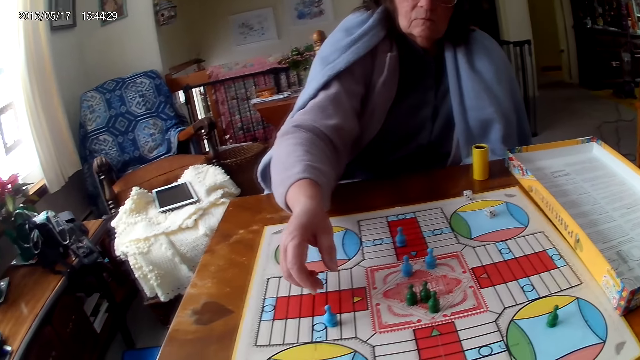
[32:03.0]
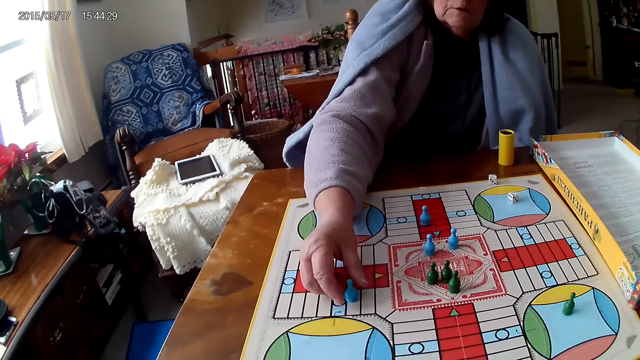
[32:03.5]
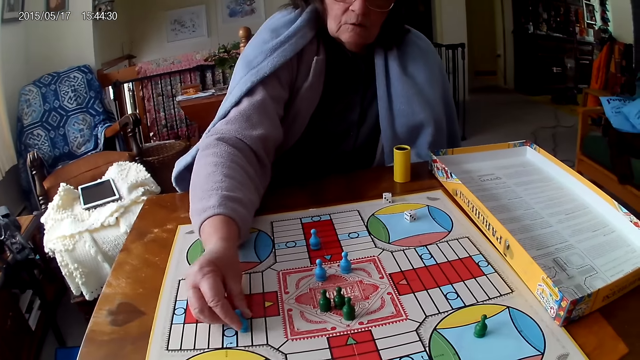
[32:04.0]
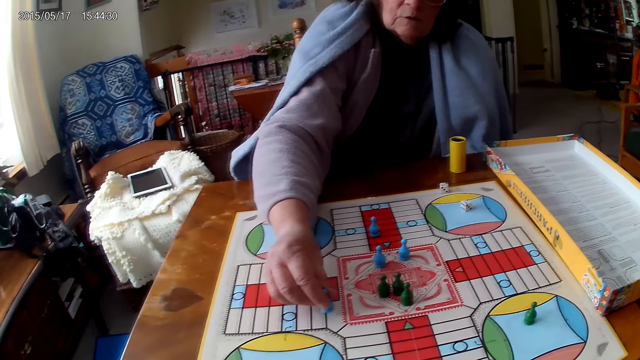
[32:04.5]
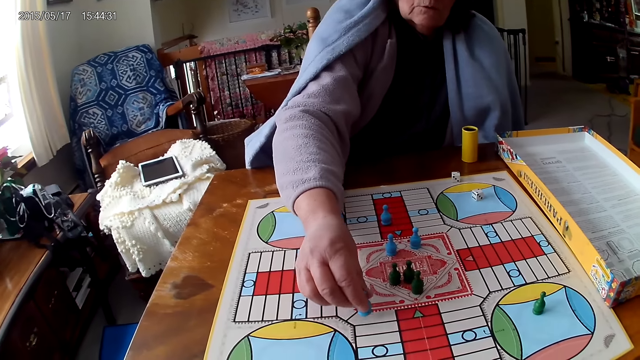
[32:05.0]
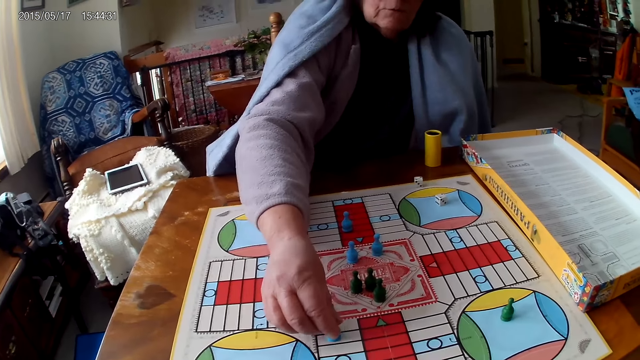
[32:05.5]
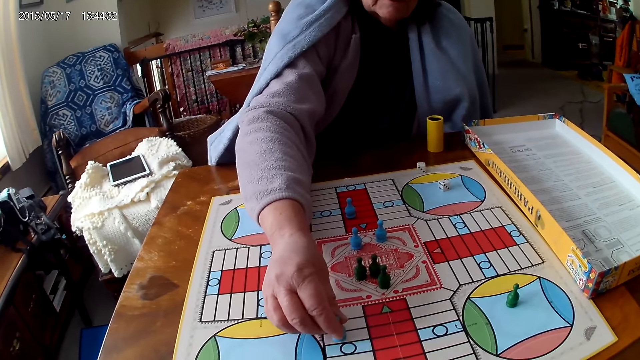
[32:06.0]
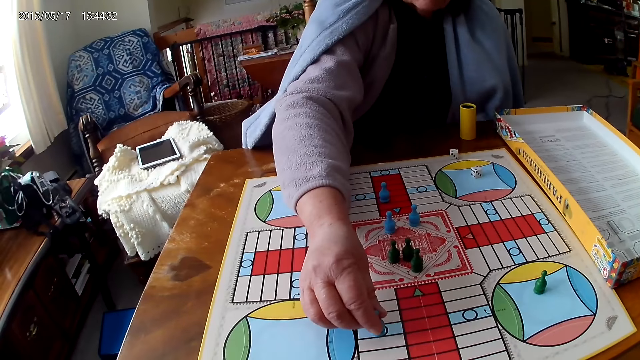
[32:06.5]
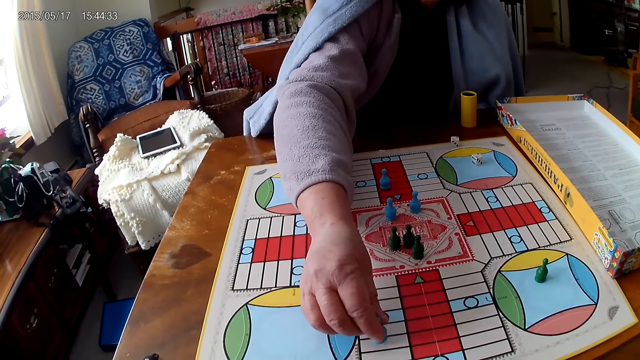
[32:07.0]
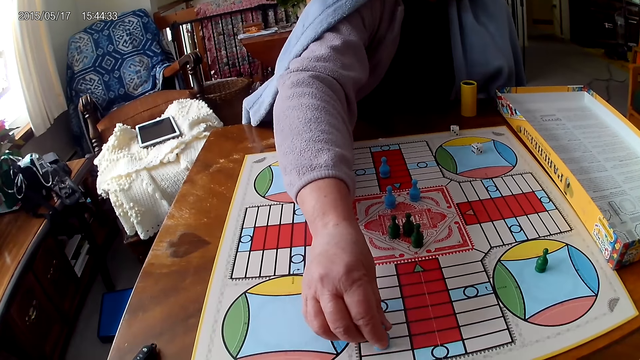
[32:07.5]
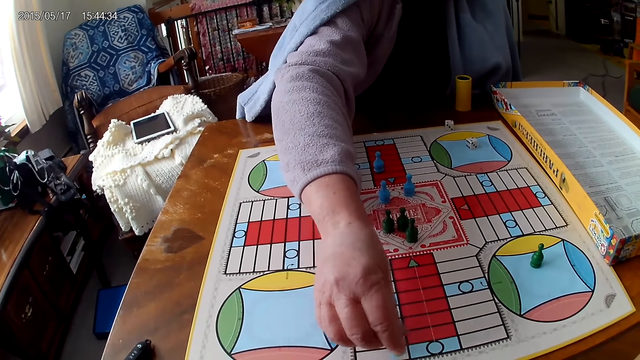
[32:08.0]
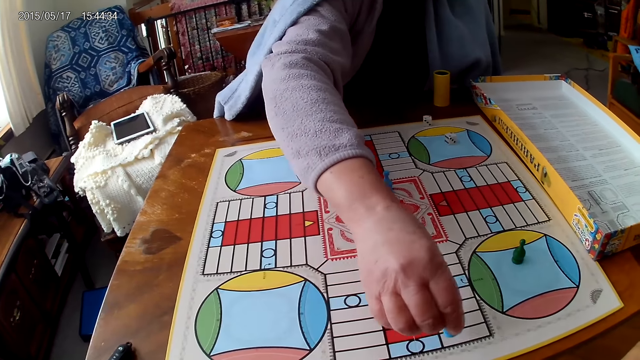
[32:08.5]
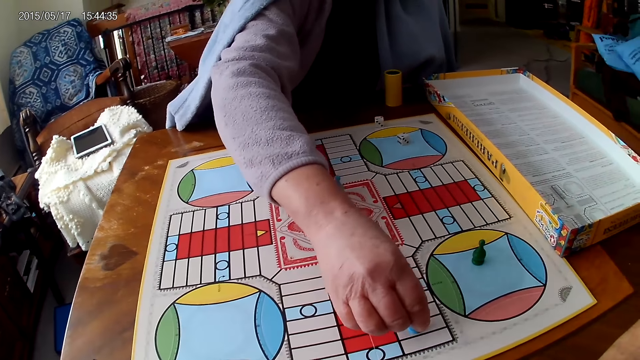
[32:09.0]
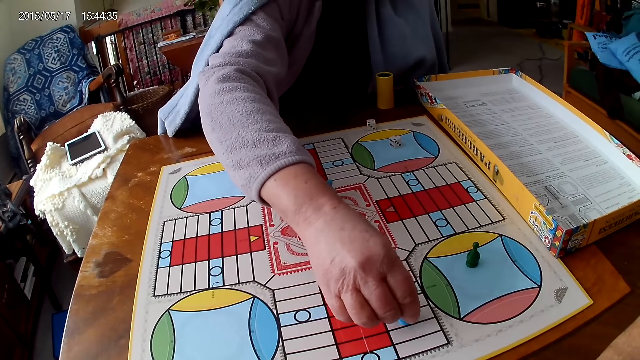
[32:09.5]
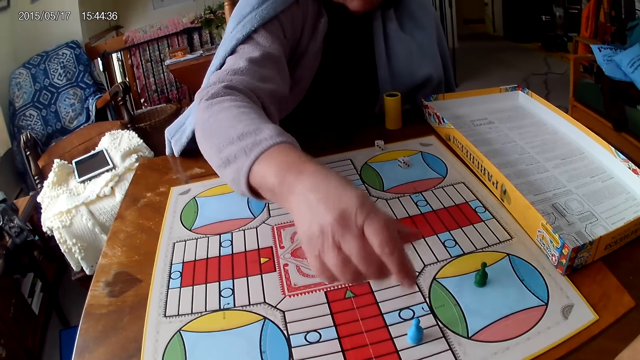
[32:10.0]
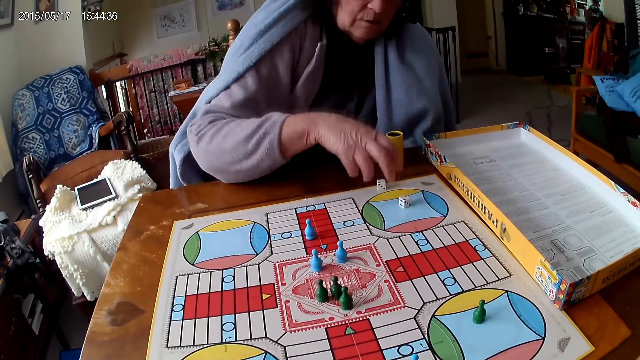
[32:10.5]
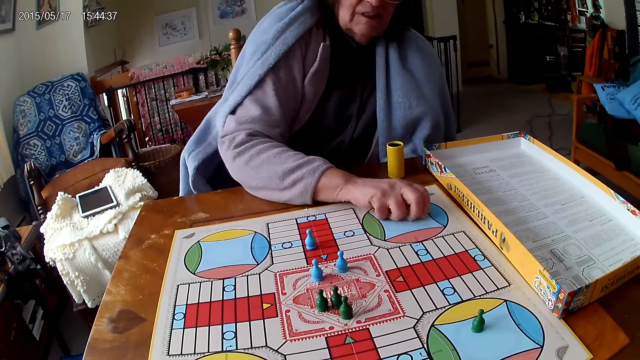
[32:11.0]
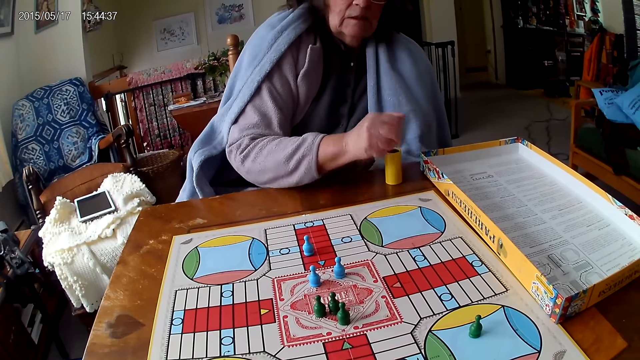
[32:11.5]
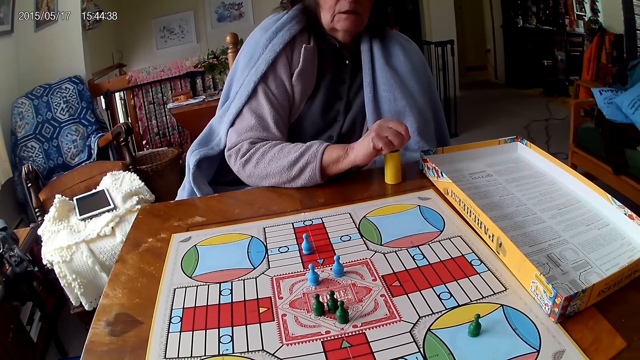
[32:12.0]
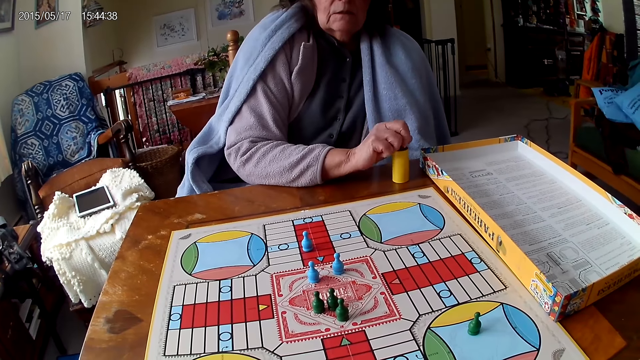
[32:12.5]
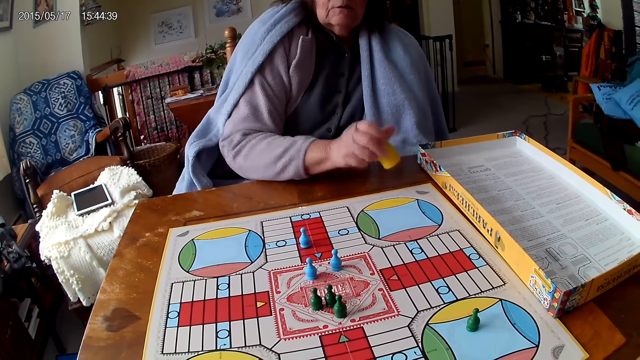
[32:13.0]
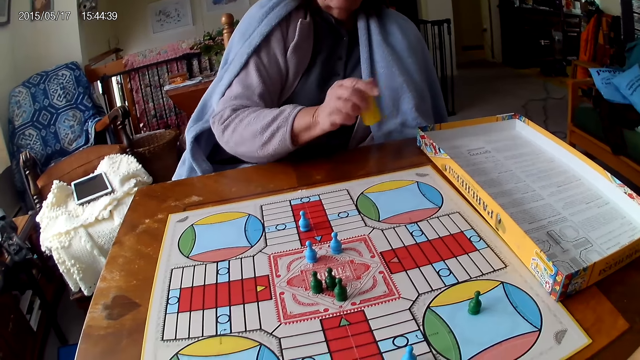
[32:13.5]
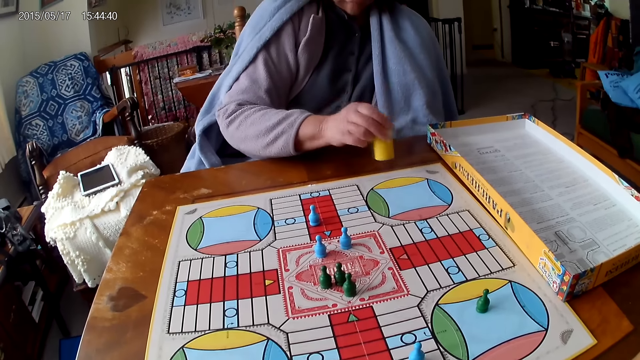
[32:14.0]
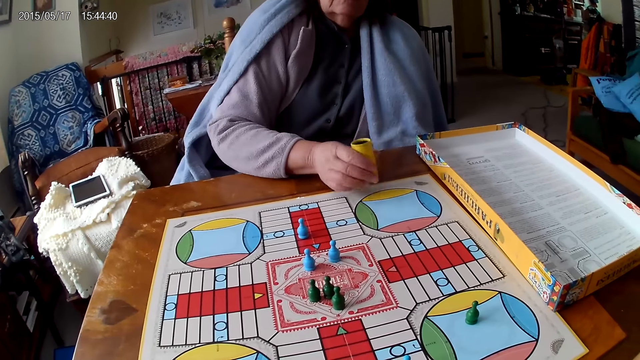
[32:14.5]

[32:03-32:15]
A woman picks the chess. The woman moves a piece on the Ludo board with her right hand. The woman counts spaces on the board with the chess. The woman places the chess on the board. The woman picks her dice from the Ludo board with her right hand. The woman drops the dice into her container. The woman shakes her container with her right hand.

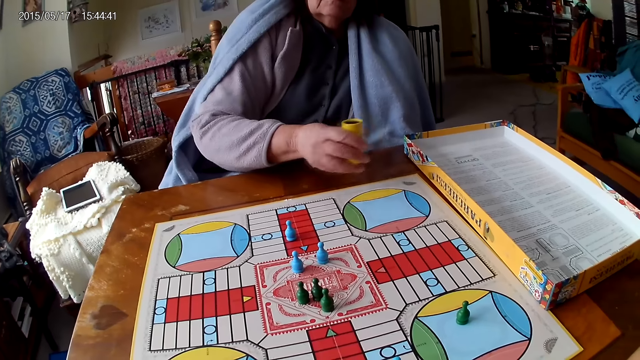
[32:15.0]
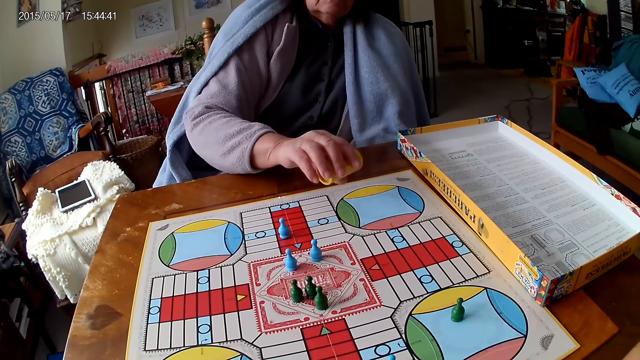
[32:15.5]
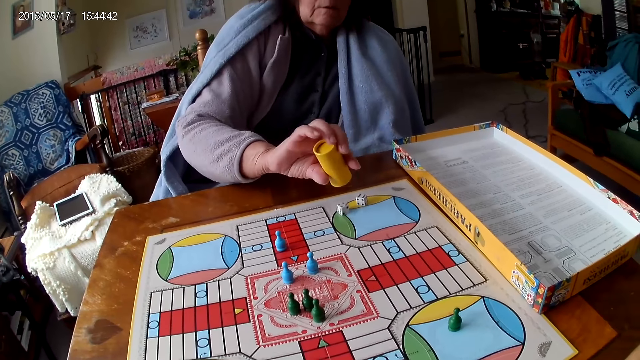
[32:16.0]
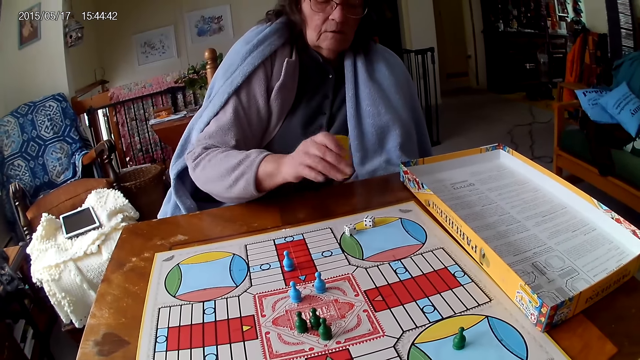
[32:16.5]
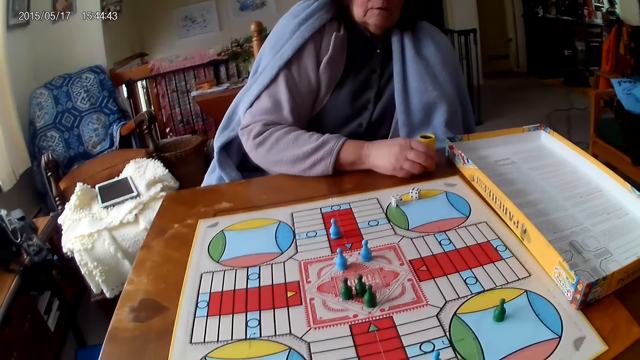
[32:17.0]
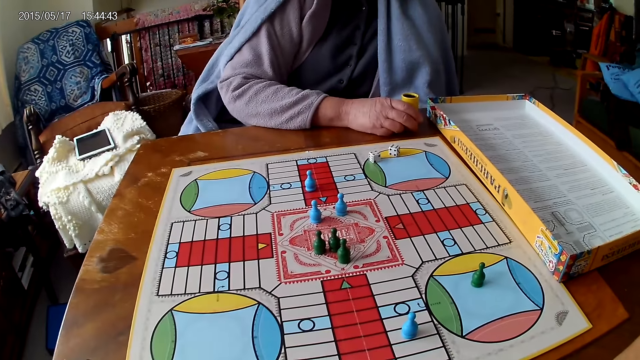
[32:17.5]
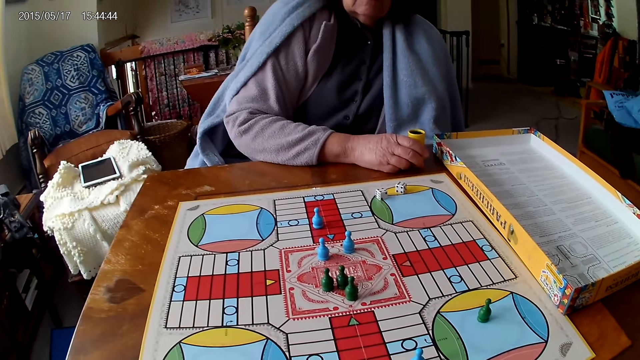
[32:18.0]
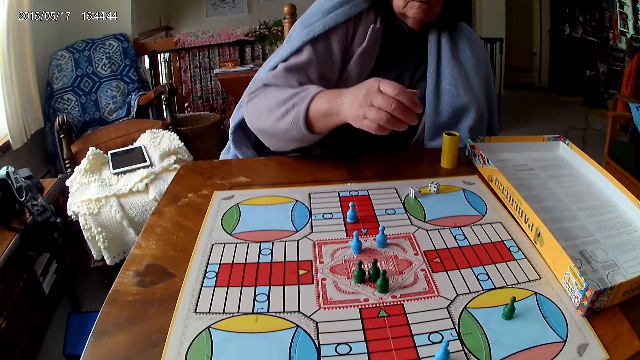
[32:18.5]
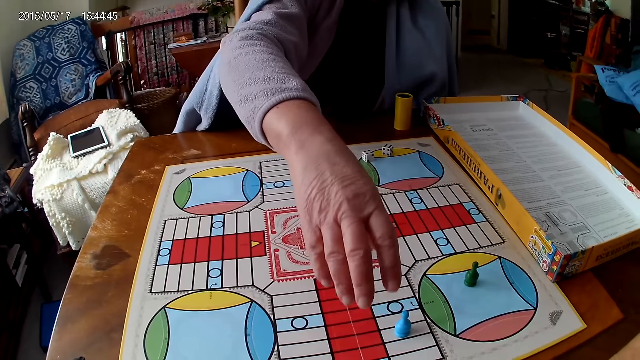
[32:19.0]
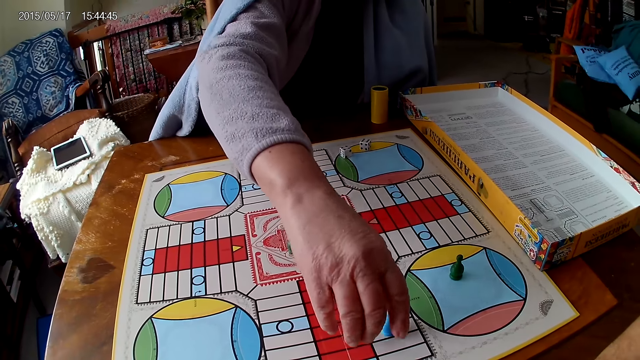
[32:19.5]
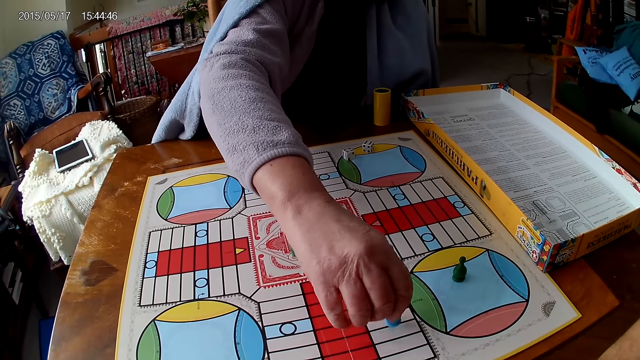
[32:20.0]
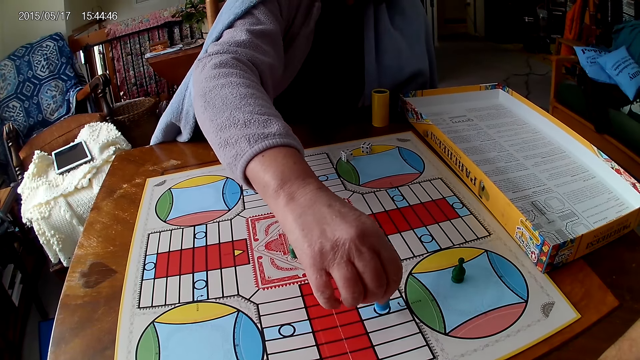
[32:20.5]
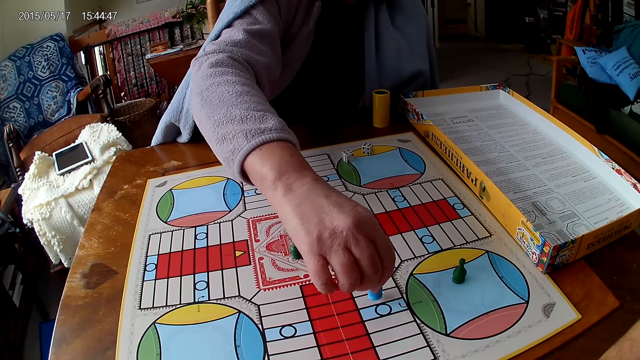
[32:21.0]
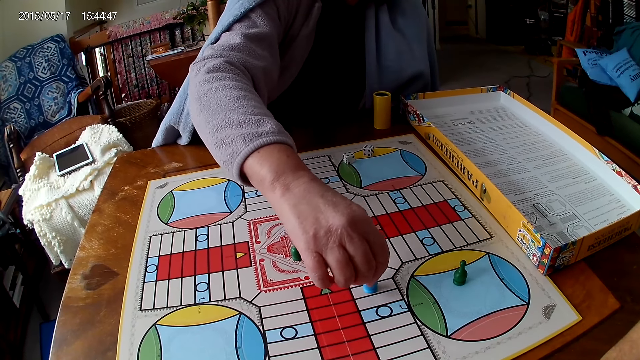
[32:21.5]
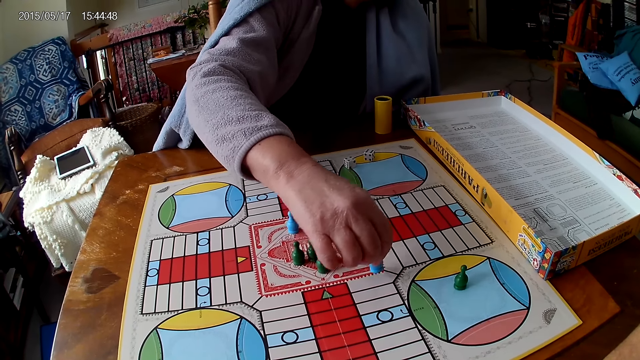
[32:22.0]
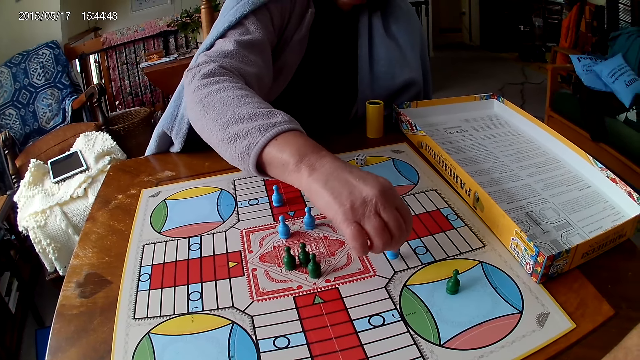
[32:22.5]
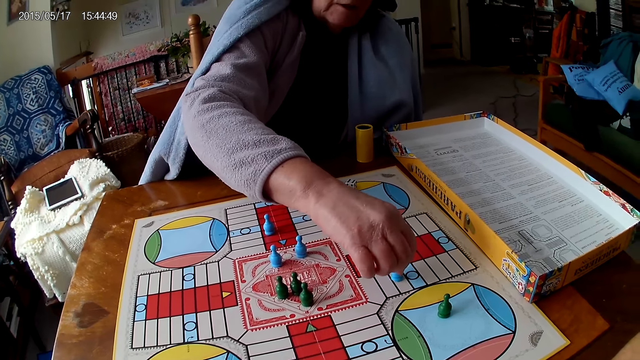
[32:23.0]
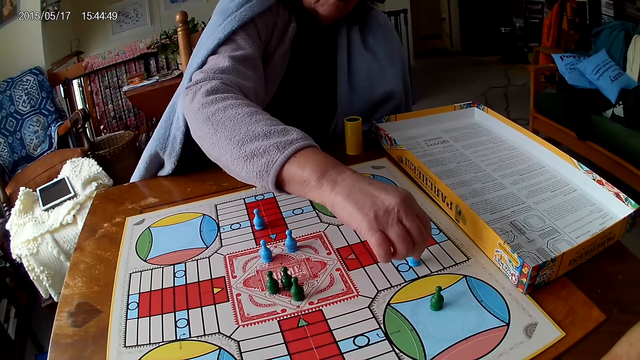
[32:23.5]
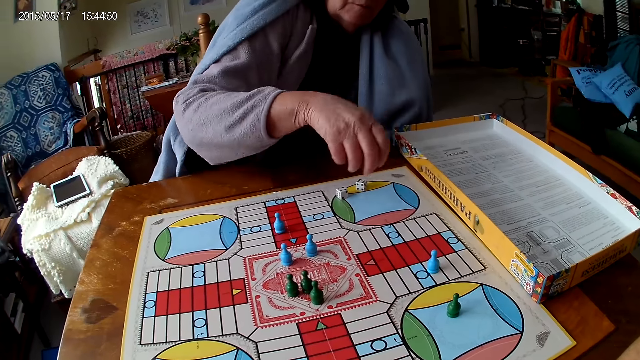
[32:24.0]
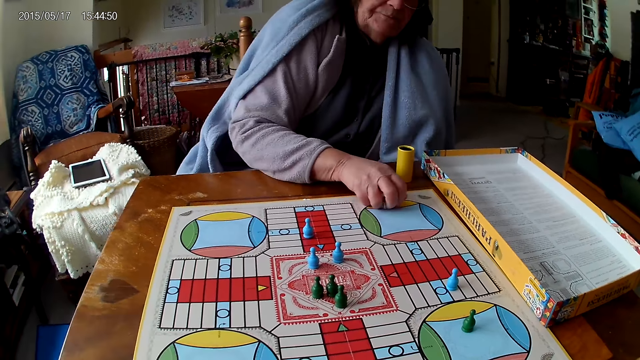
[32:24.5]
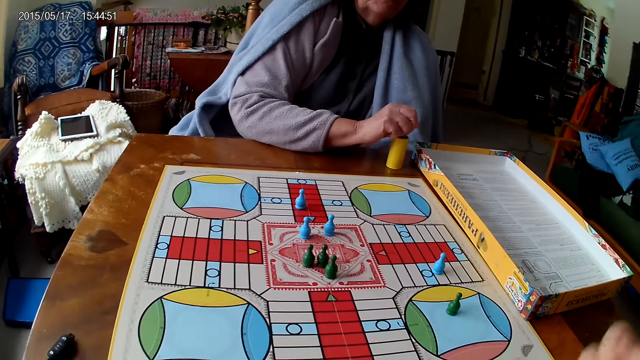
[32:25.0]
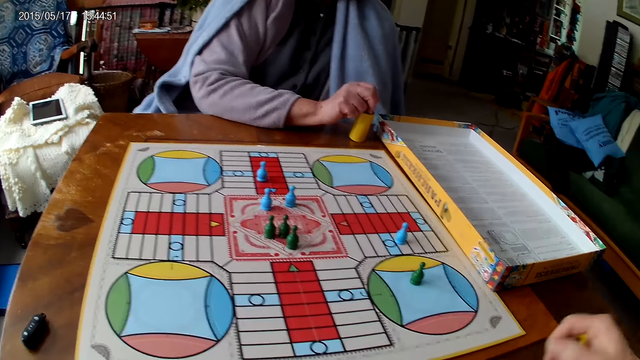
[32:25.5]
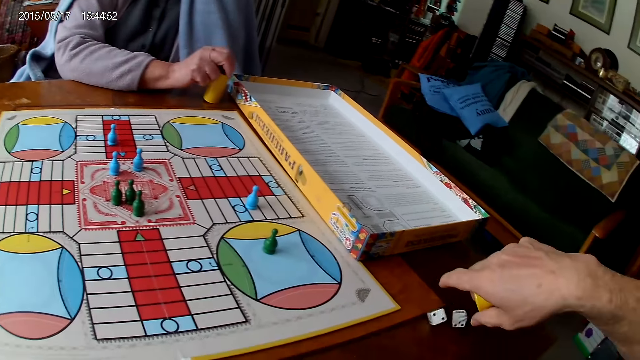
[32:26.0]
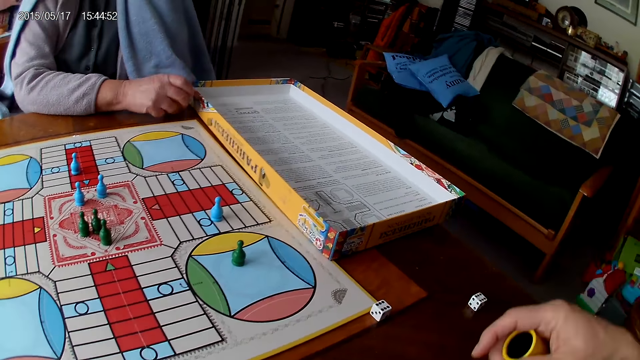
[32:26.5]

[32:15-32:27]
A woman drops the dice in her container on the table. She drops her container on the table. She picks up the chess and moves a piece on the Ludo board with her right hand. She counts spaces on the board with the chess and places the chess on the table. She picks her dice from the Ludo board with her right hand. The camera wearer shakes his container with his right hand. The woman drops the dice into her container. The camera wearer drops the dice in his container on the Ludo board.
